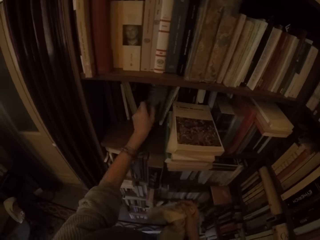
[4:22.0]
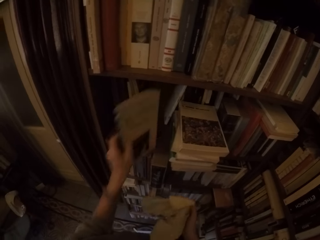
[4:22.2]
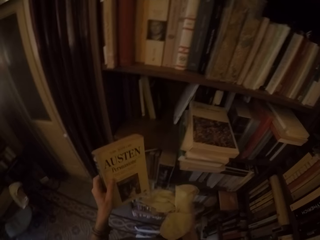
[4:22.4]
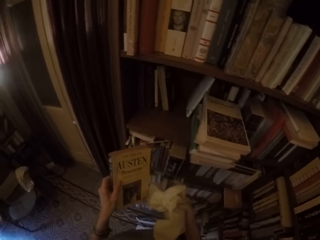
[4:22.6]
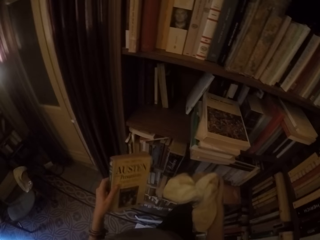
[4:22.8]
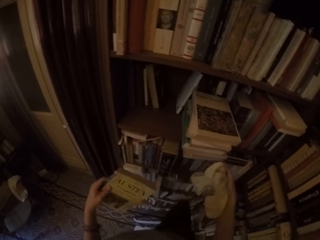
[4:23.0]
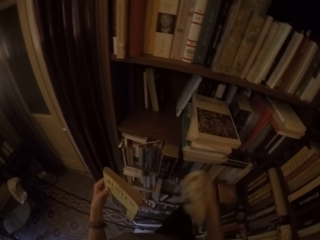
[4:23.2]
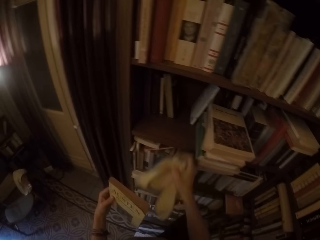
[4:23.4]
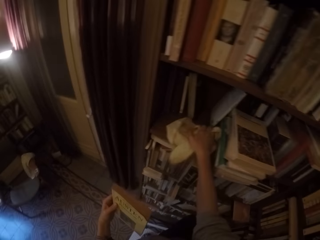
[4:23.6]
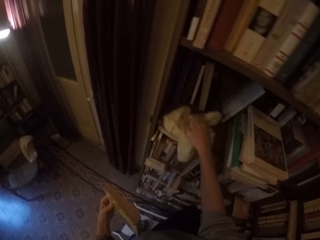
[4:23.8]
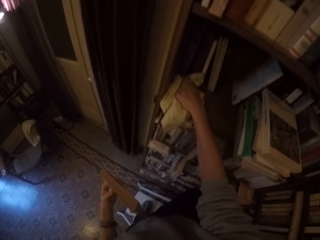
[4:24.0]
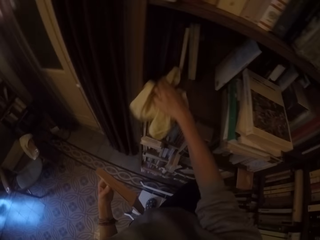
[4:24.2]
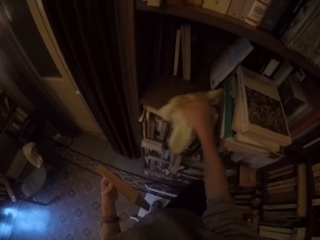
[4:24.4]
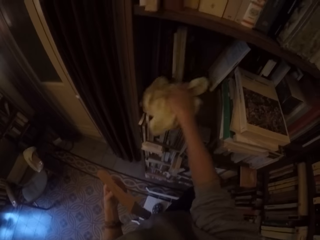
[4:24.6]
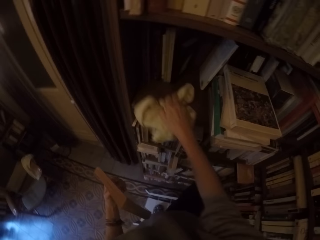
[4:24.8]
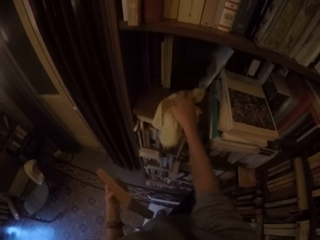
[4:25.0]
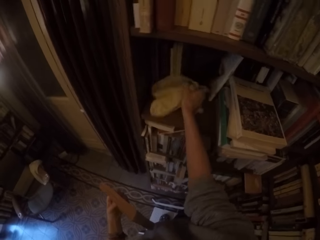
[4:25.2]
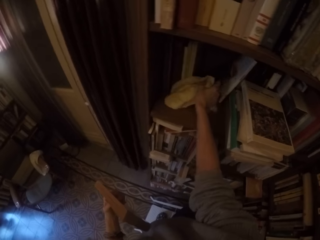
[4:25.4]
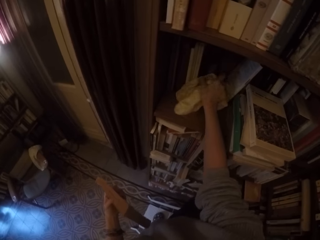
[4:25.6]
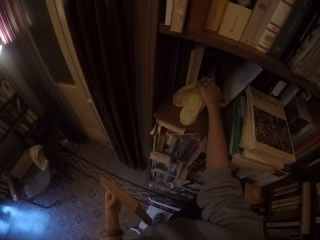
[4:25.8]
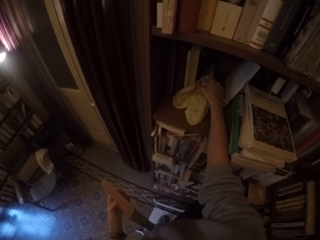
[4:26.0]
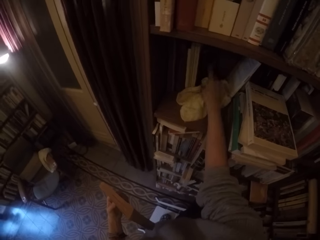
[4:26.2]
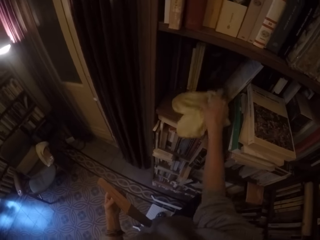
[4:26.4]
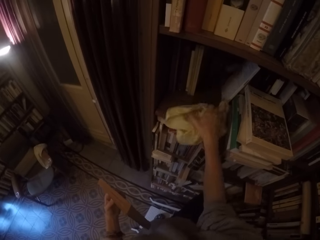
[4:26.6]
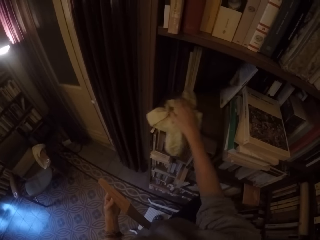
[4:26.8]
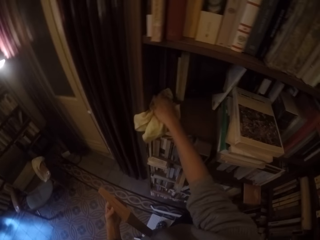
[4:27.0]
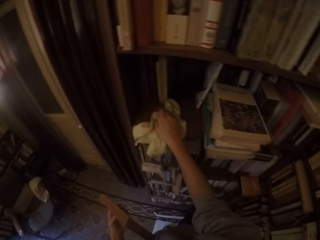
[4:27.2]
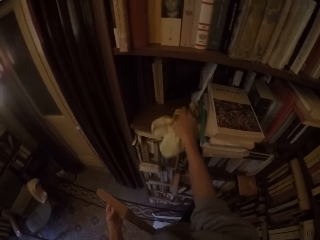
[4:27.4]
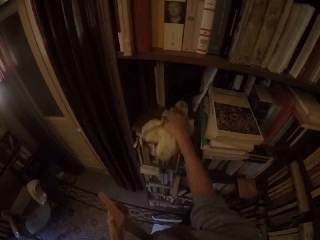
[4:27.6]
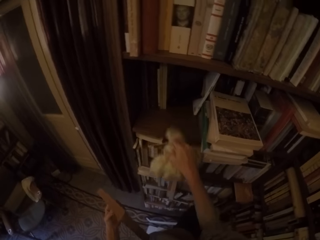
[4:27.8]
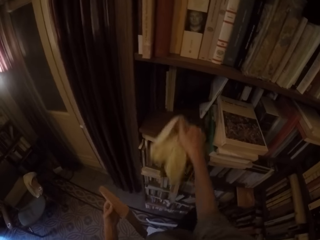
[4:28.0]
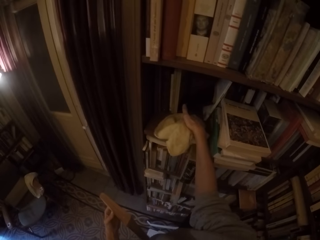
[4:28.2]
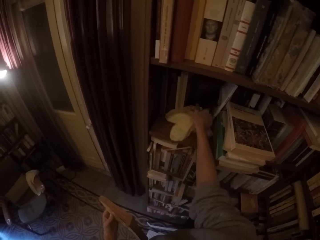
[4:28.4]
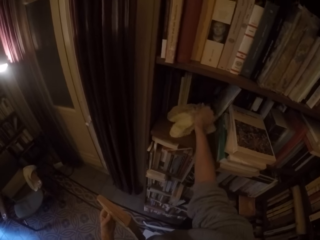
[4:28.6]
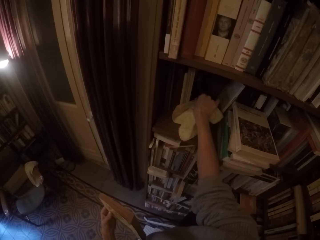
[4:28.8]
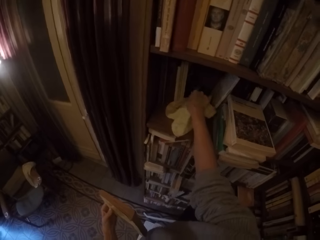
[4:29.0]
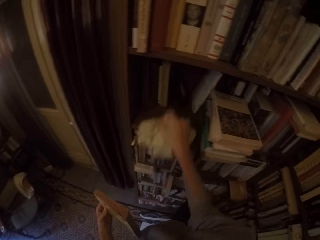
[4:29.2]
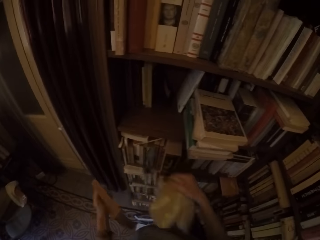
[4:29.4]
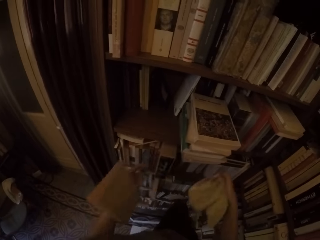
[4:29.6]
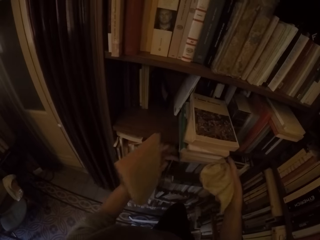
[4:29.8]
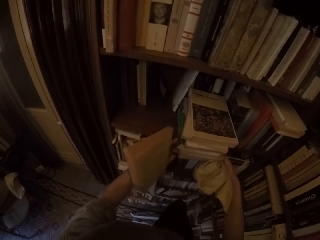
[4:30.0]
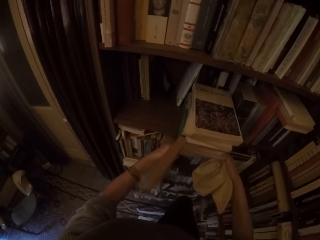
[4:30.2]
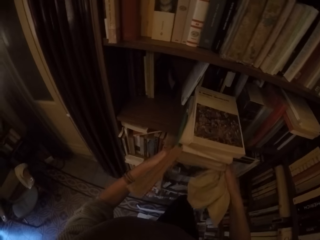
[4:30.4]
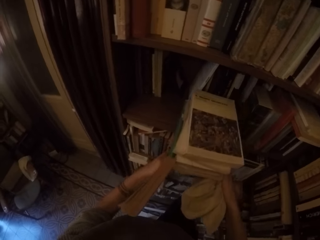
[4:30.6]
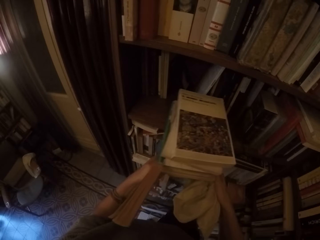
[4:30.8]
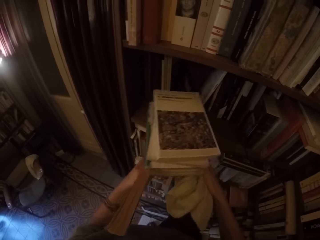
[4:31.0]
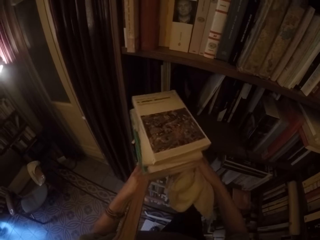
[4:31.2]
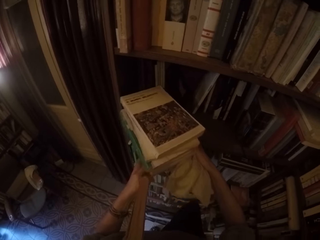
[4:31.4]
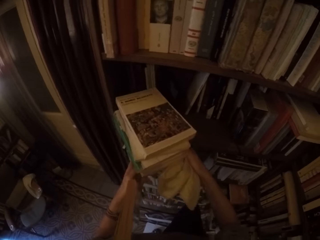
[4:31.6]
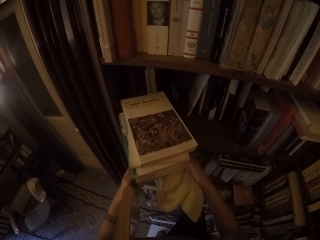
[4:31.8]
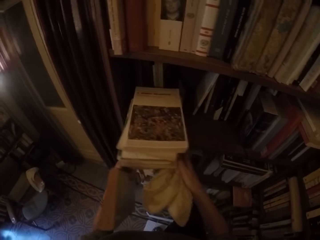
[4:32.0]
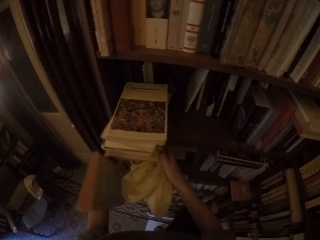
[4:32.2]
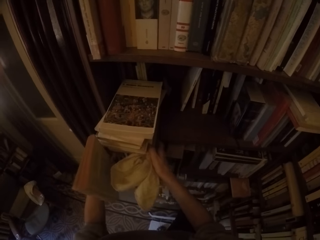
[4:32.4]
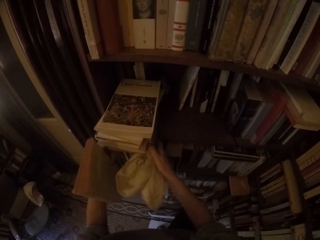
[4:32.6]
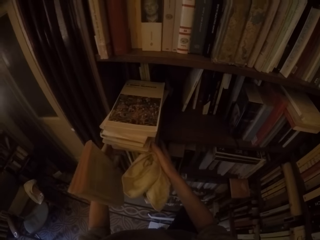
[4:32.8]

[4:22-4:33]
The camera wearer picks up another book from the shelf with his left hand. He wipes the shelf with the towel in his right hand. He arranges five books on the shelf with both hands.

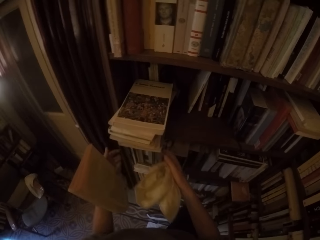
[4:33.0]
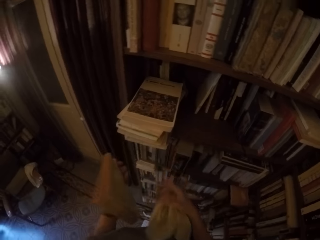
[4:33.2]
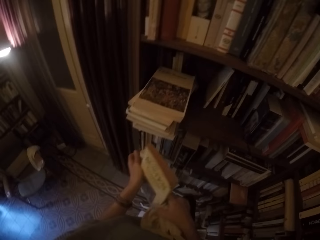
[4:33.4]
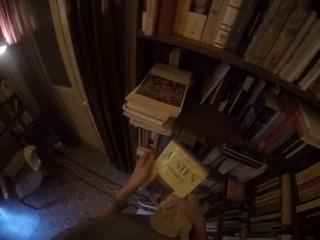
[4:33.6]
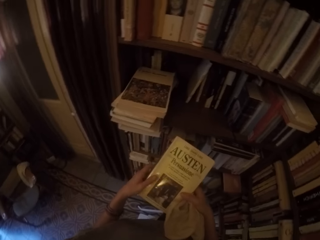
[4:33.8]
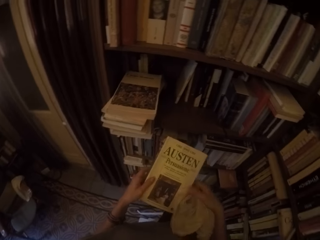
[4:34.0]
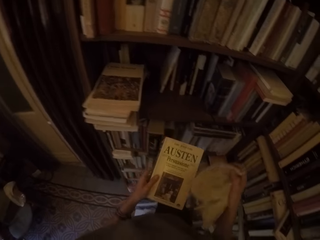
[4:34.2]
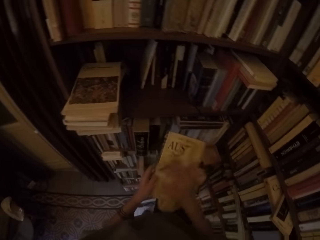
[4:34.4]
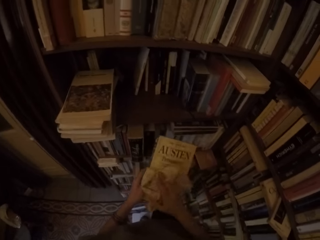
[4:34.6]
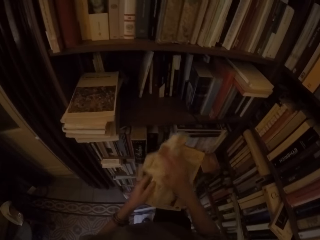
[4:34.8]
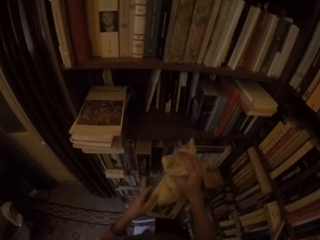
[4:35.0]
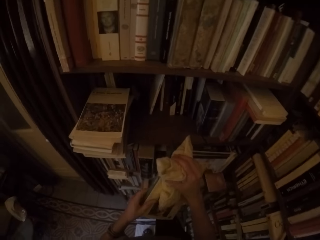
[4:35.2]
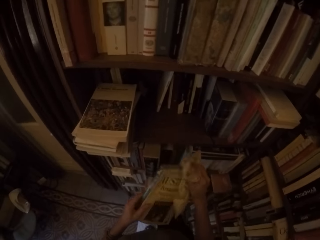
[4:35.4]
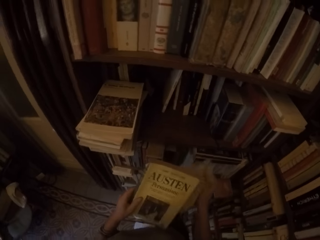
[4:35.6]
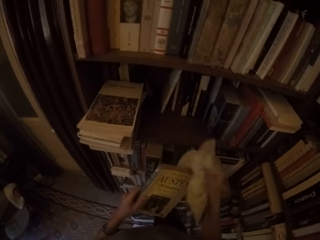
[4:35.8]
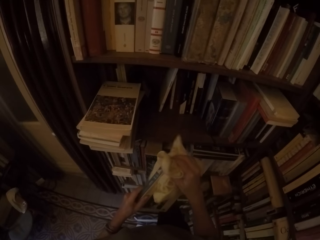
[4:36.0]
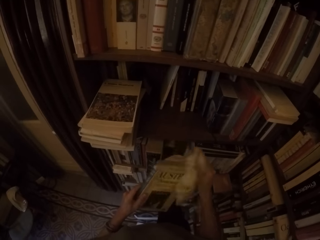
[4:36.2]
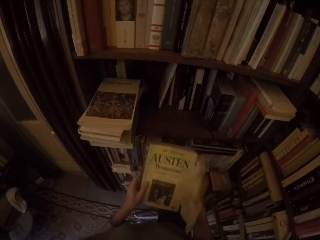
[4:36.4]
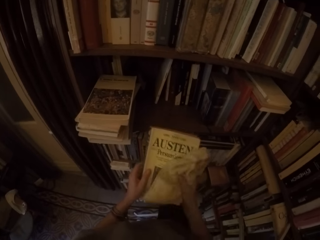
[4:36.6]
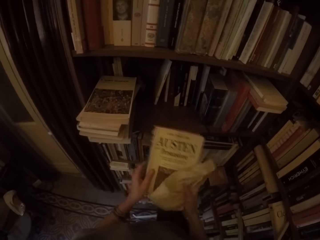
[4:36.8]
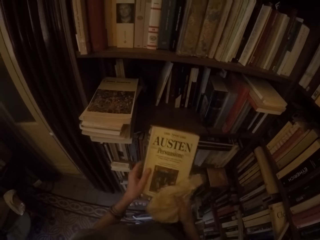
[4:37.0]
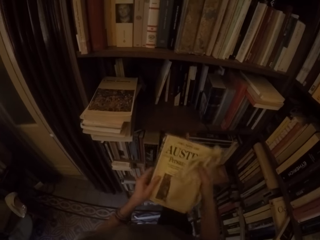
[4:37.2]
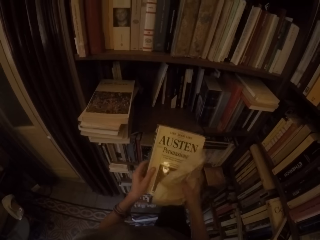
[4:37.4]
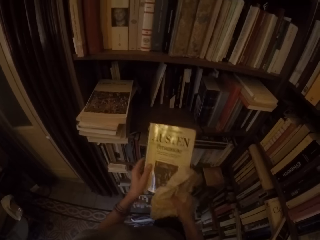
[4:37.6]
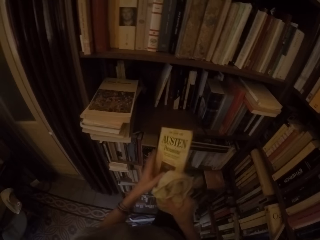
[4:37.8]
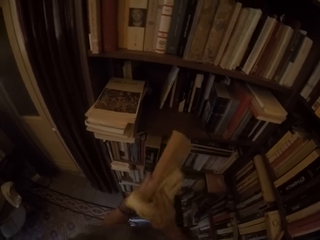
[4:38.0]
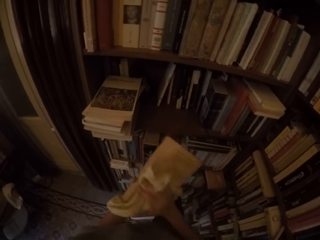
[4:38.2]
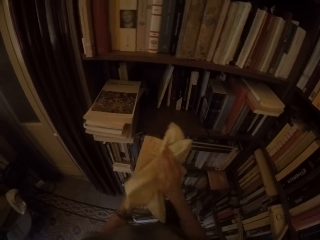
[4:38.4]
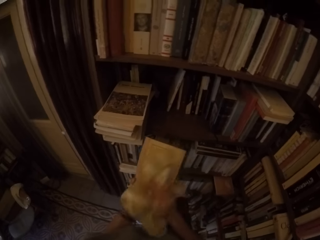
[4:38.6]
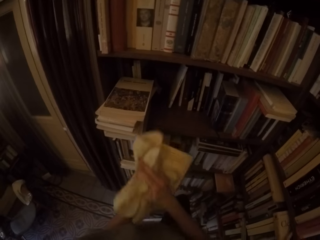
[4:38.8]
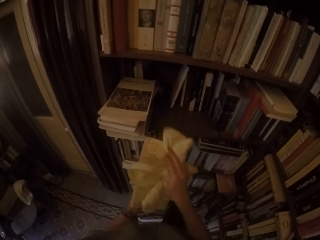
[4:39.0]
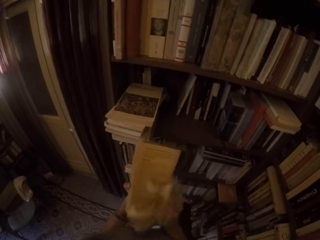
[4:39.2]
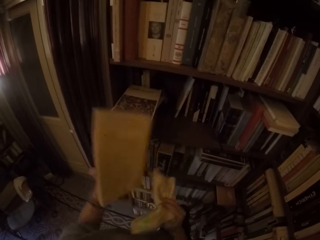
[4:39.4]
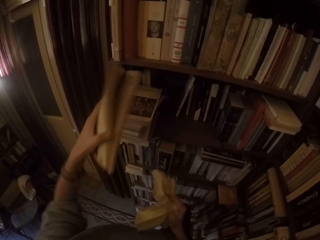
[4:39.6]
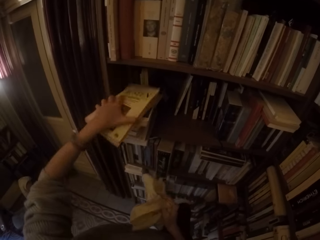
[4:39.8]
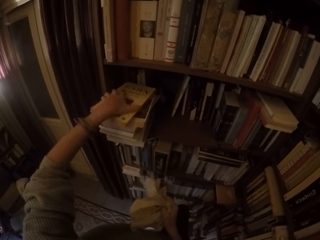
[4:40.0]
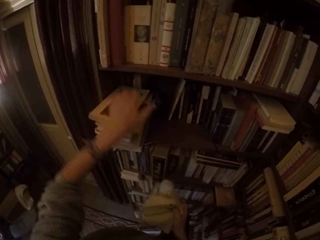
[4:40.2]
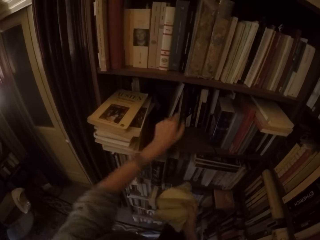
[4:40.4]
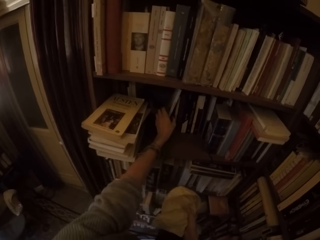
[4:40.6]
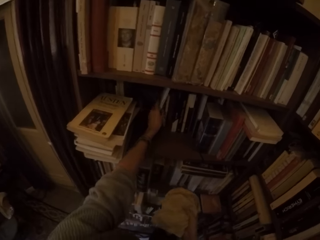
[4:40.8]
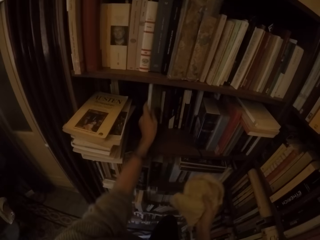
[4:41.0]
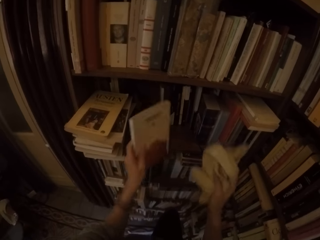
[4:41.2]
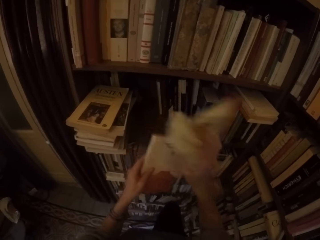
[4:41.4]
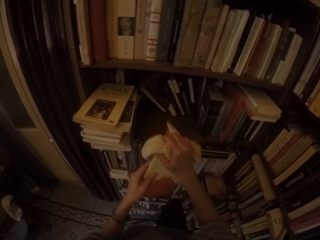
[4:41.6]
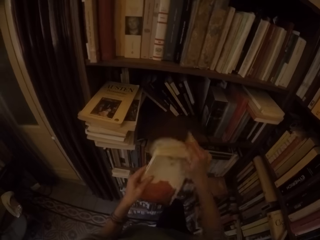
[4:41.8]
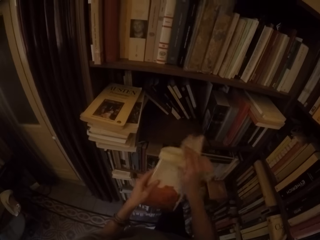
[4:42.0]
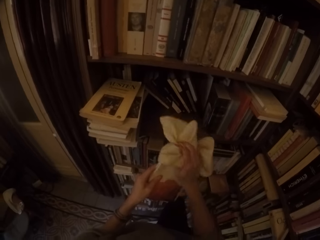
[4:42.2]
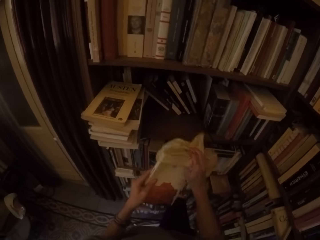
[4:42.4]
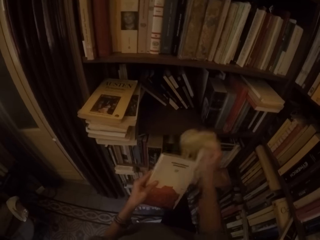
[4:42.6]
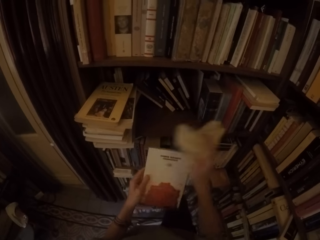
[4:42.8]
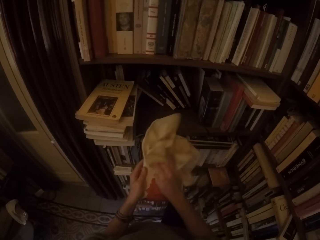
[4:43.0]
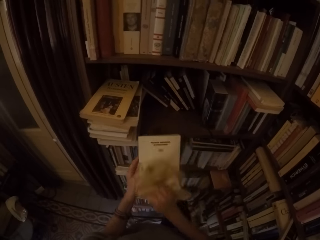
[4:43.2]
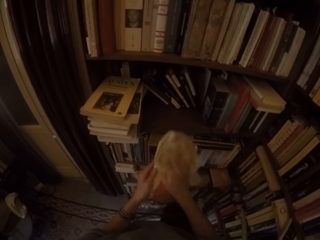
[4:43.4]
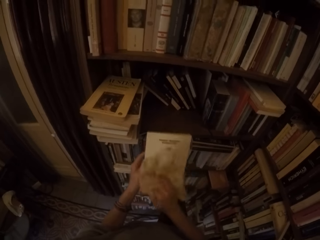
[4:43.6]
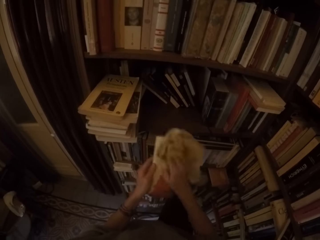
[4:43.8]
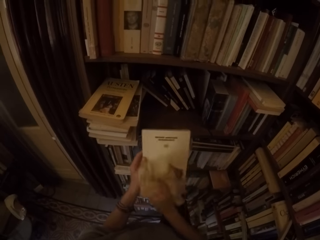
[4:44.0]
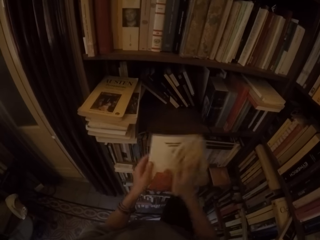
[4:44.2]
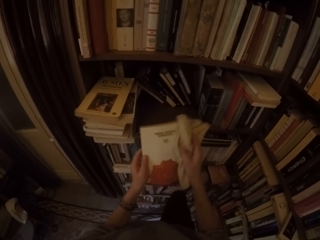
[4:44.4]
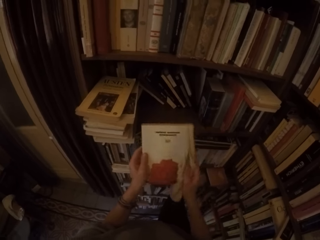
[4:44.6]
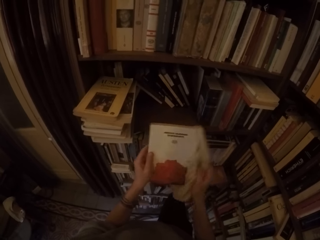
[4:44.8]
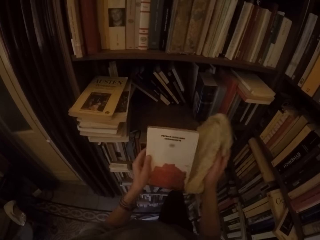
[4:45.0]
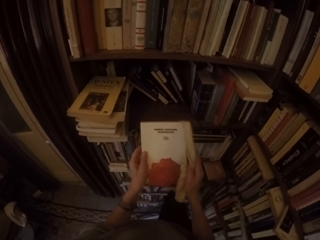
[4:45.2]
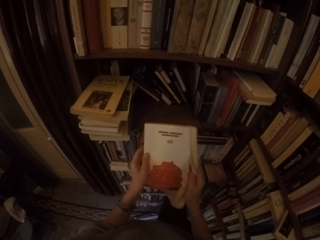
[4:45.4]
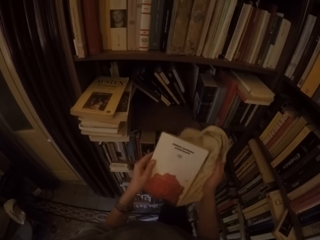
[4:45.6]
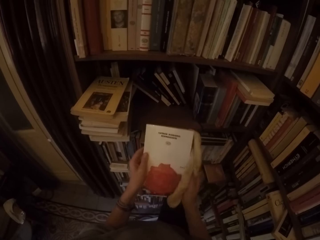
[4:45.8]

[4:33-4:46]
The camera wearer wipes a book with the towel in his left hand. He puts the book on the shelf with his left hand. He picks up another book from the shelf with his left hand. He wipes the book with the towel in his right hand.
